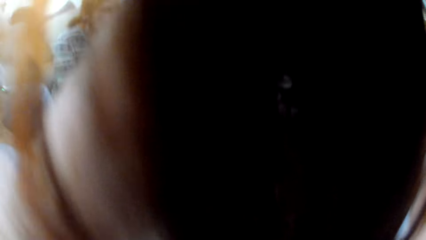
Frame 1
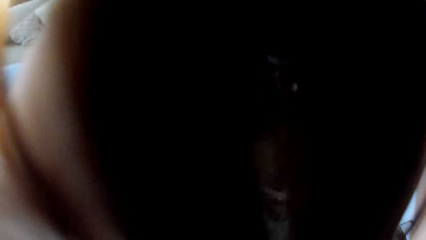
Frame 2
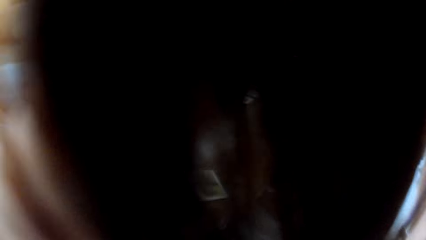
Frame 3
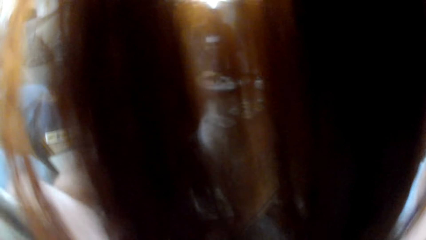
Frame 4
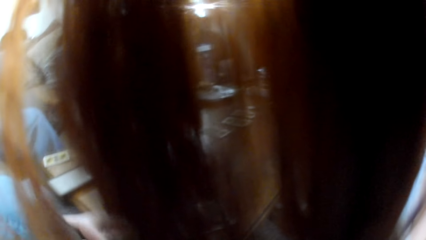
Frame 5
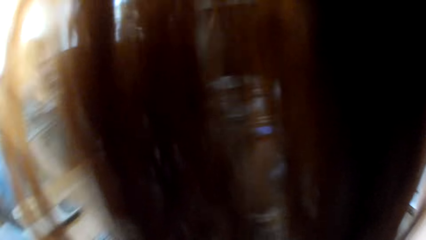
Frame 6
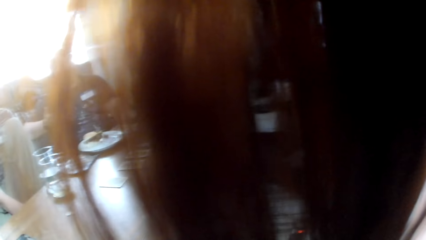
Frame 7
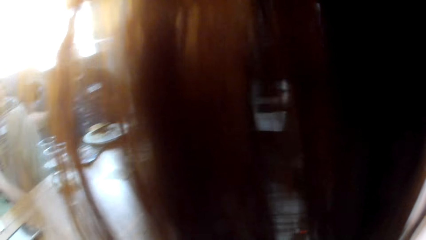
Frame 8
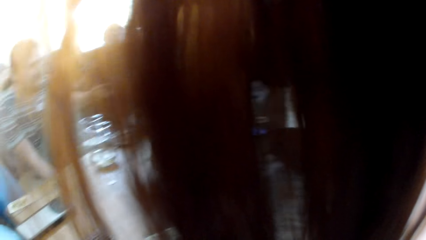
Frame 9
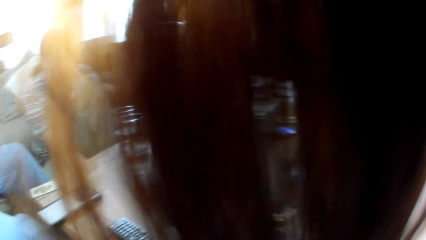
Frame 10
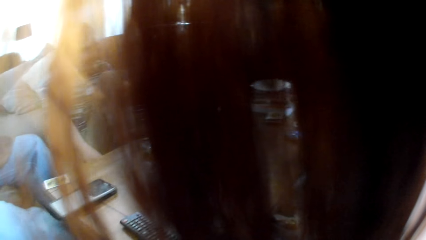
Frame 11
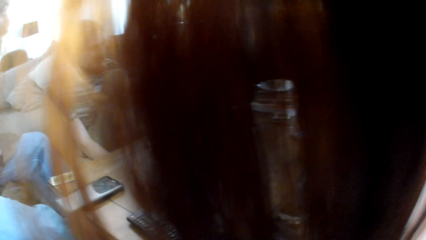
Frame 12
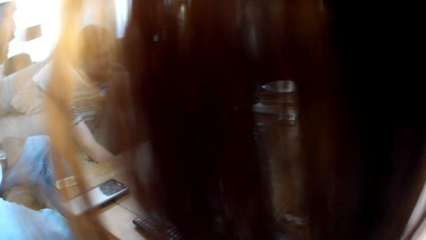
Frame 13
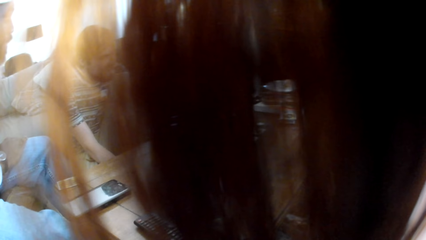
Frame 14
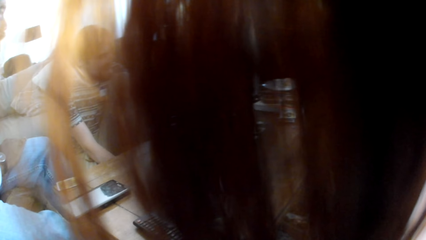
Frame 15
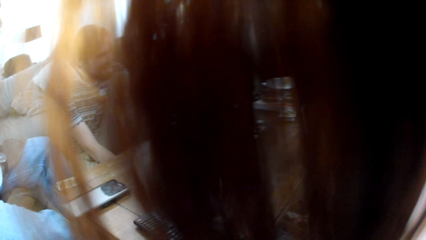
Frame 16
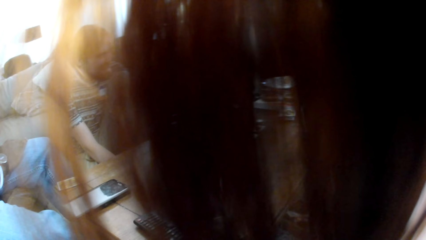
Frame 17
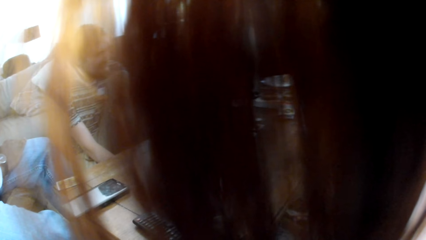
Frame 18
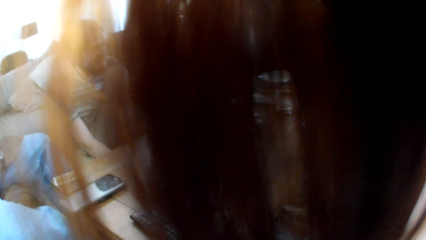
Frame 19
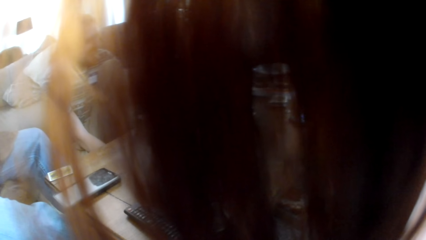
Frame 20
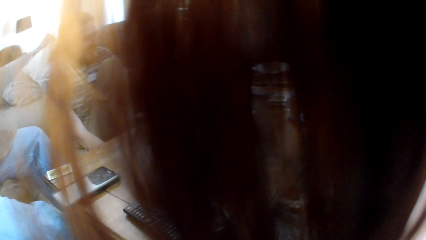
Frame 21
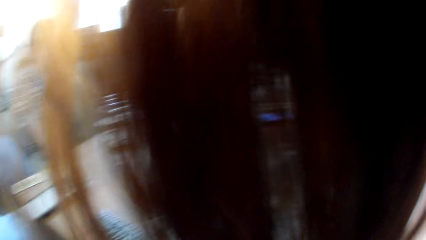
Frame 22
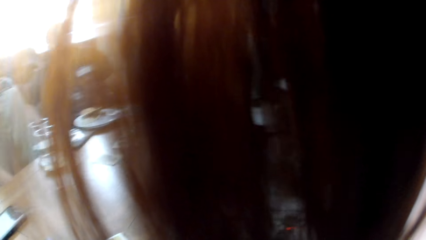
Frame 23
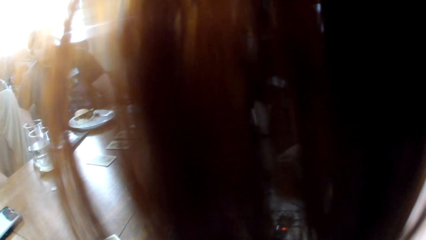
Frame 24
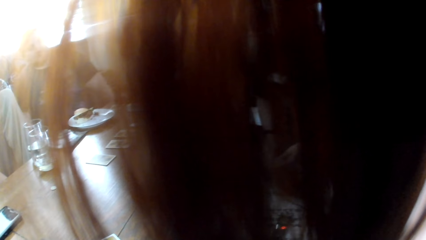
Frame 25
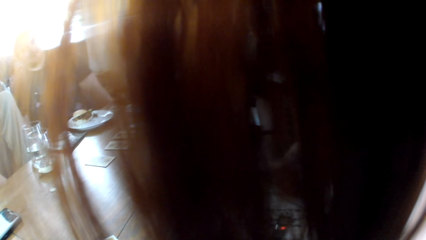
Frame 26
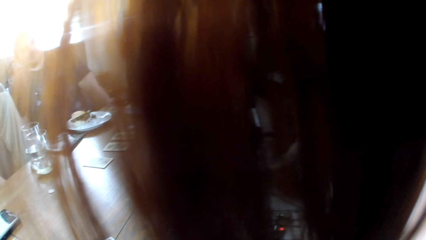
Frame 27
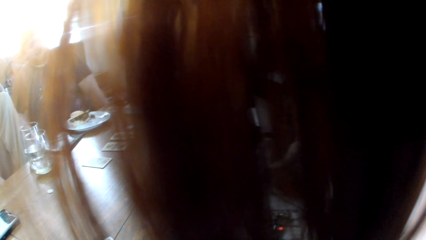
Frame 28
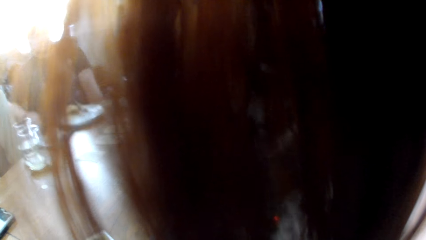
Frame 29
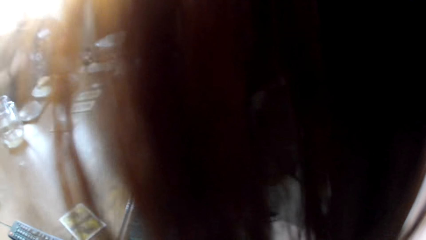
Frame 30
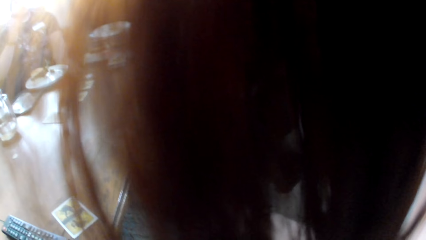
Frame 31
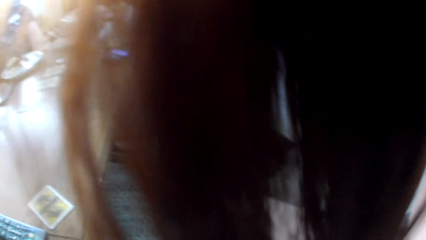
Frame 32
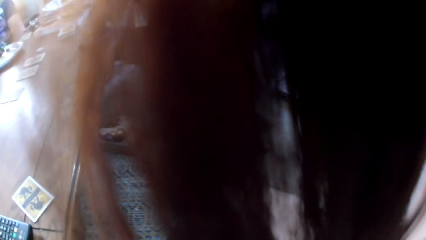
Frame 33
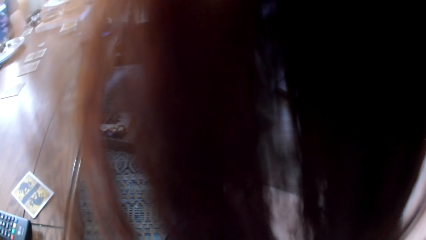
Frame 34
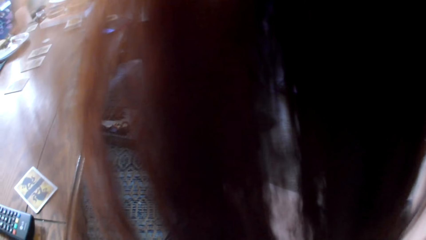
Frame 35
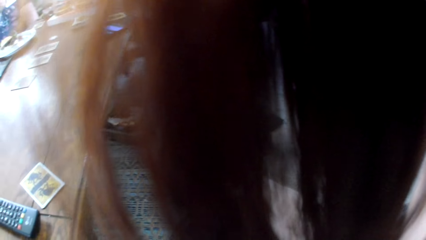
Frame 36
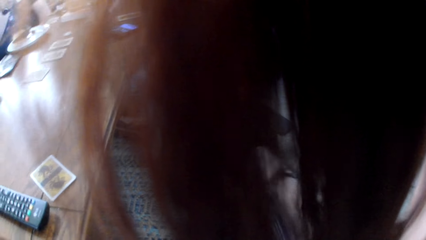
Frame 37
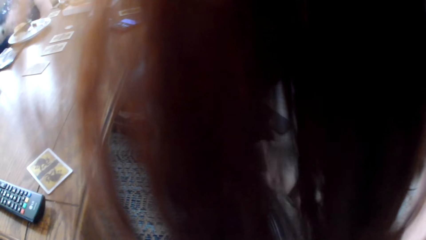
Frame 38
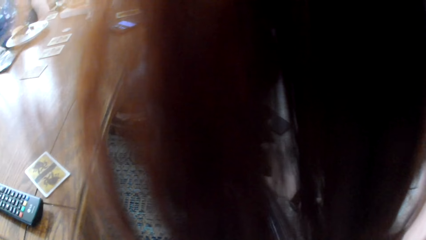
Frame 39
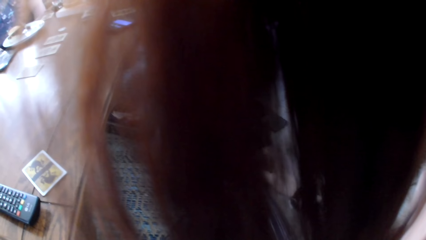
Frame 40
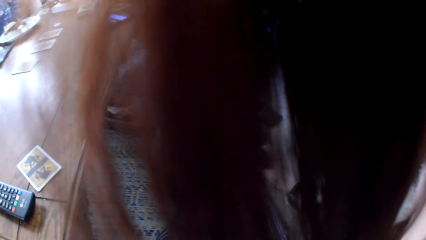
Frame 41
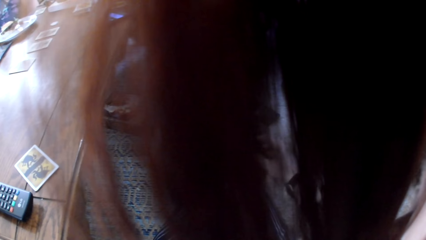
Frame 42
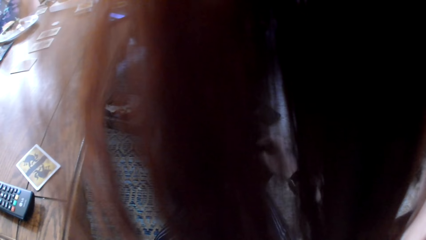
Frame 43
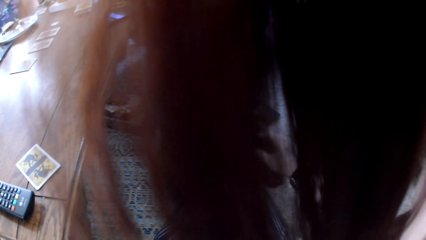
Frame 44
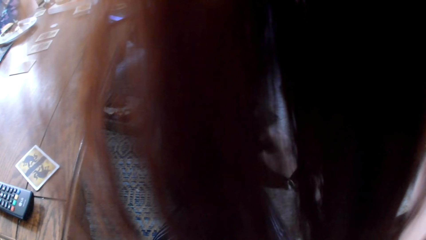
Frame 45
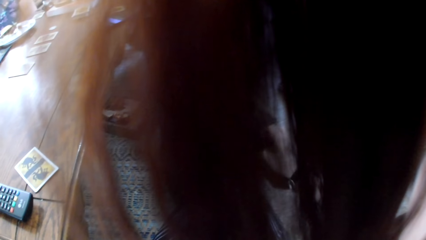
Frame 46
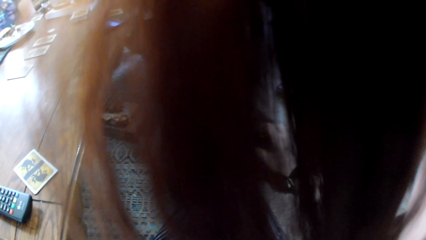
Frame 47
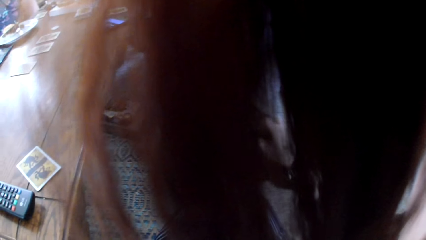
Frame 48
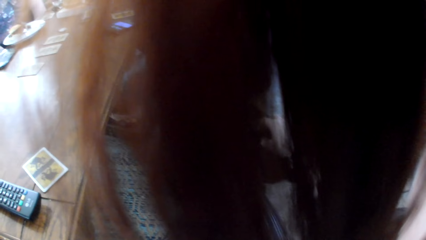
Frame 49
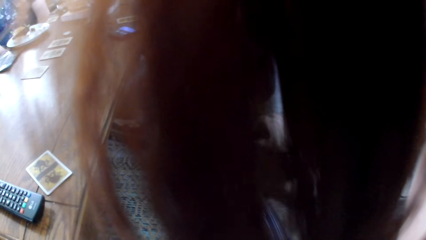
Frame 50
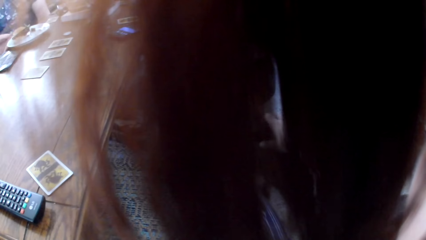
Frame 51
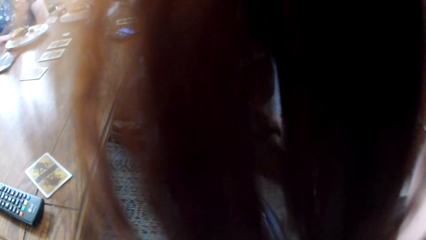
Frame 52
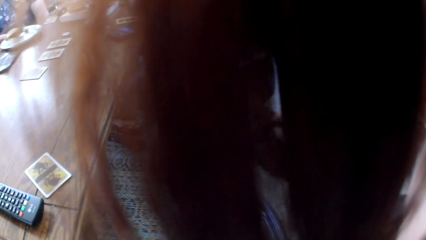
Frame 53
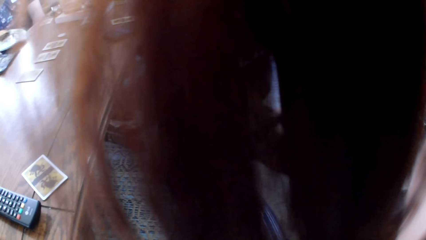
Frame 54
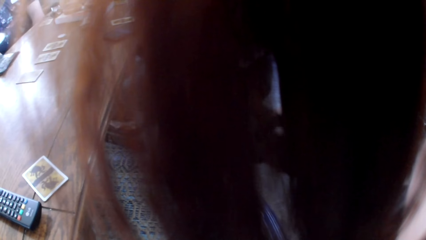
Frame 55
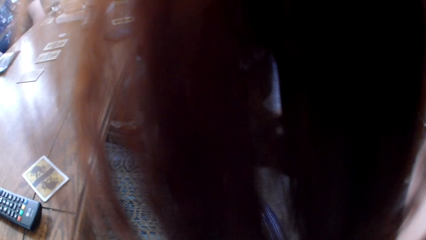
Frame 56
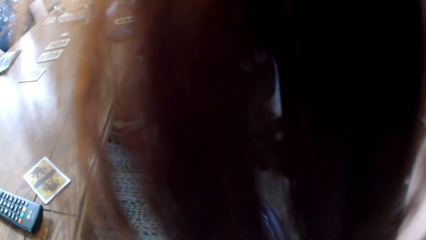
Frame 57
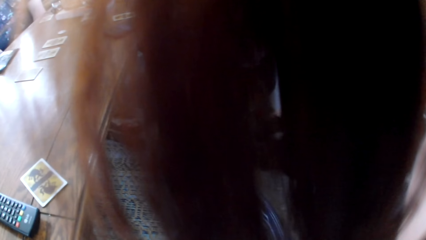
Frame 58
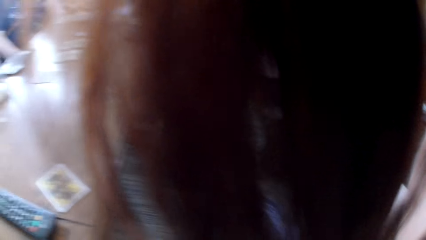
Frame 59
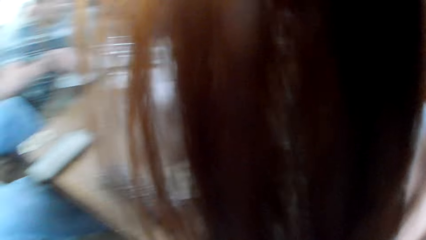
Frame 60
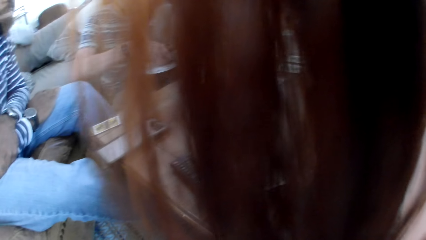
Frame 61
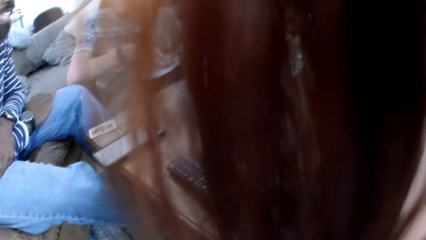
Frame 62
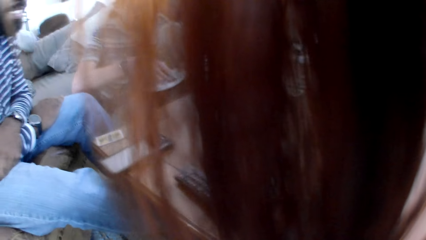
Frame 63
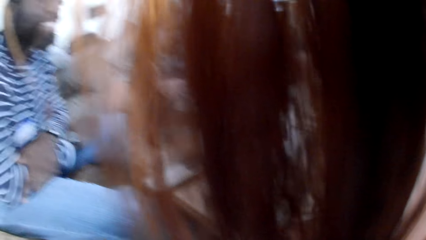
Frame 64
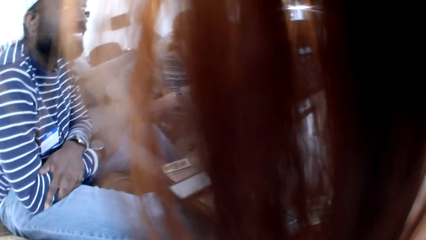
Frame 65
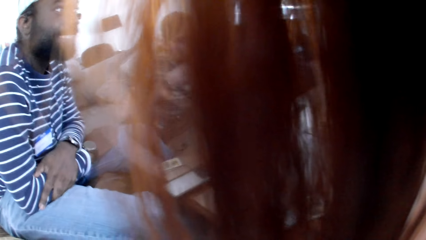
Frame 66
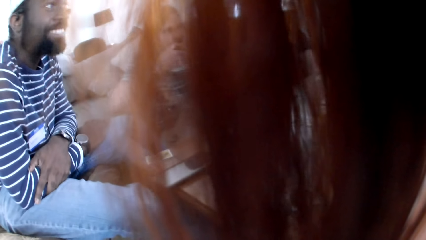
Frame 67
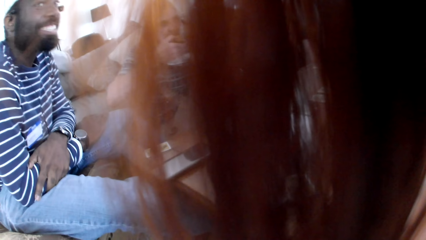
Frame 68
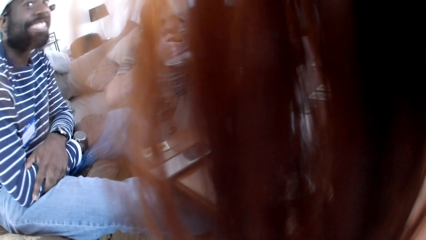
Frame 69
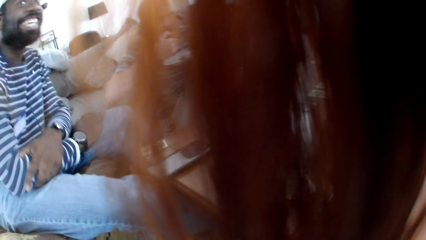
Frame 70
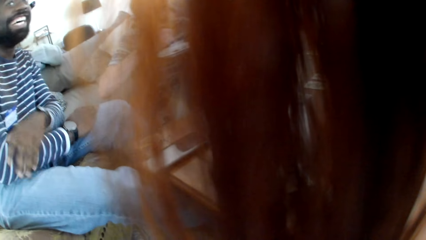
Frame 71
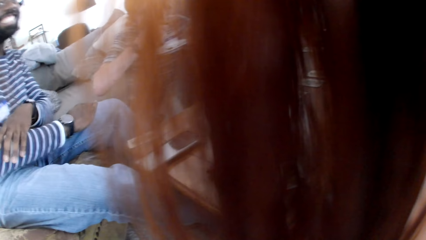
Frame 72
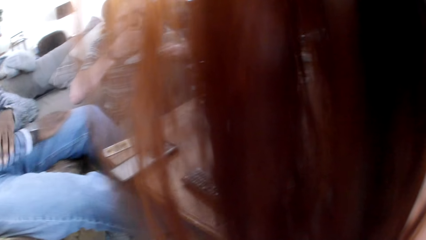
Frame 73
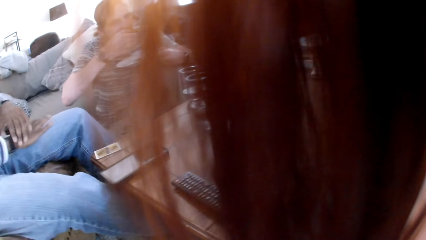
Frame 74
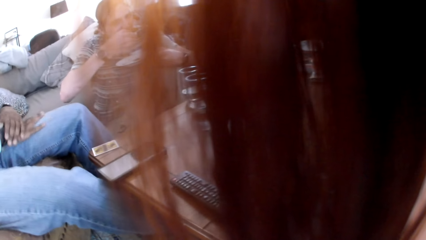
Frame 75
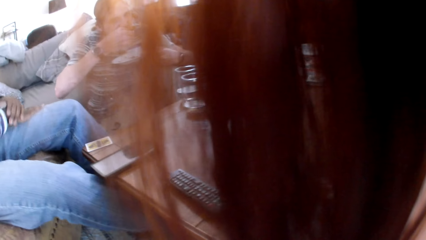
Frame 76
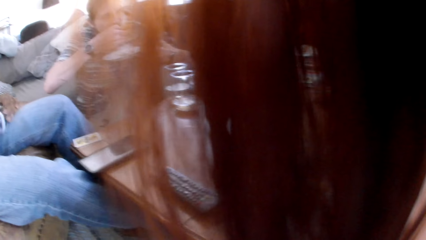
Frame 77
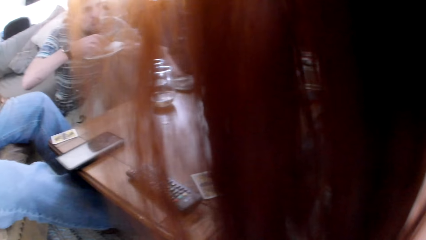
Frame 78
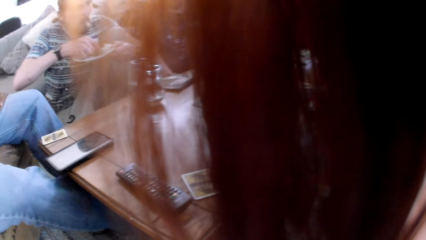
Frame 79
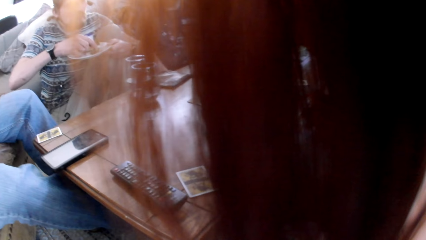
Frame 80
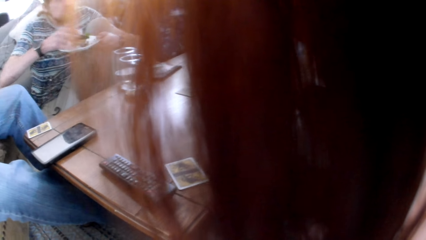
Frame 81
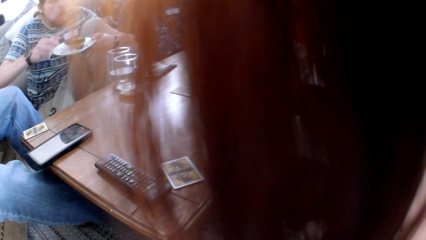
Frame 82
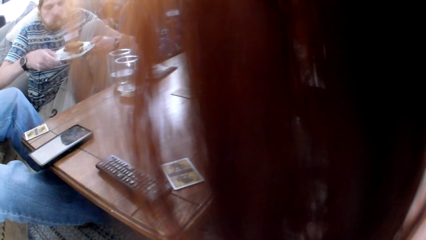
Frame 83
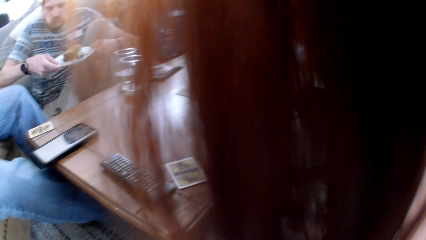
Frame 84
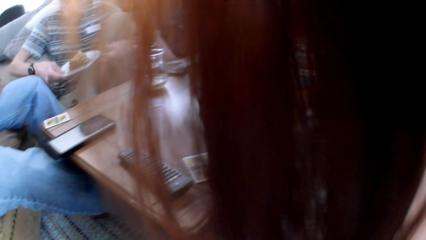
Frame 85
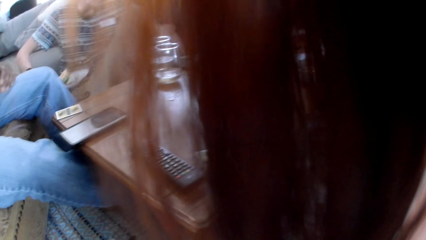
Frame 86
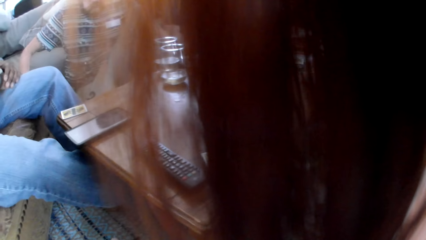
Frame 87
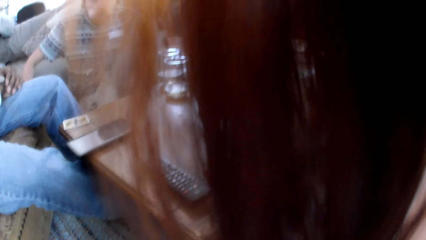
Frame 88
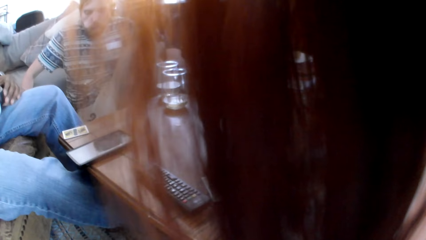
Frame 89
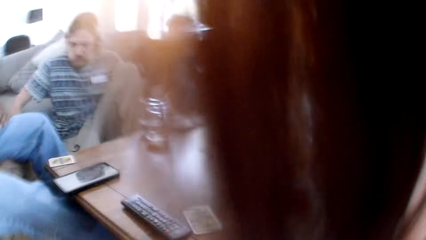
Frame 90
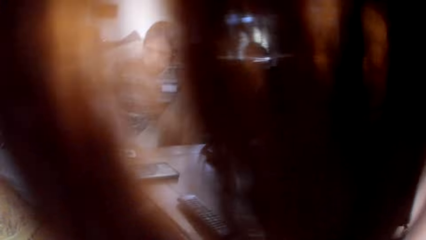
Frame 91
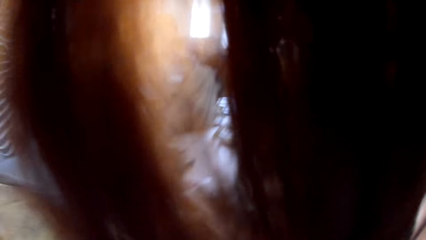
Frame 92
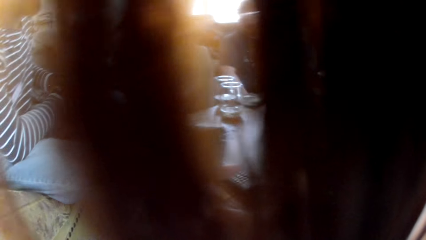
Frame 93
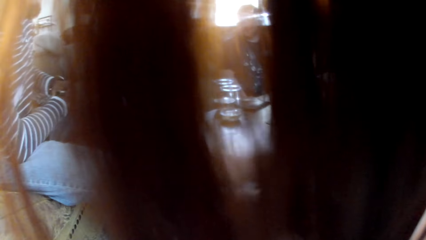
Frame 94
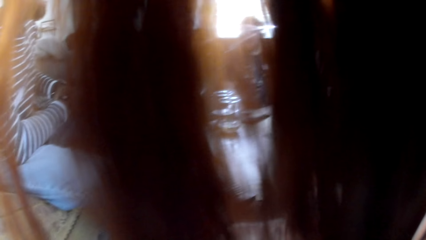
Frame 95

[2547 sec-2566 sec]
The camera wearer moves a hand. A man talks to the colleagues. The camera wearer touches a cat. The man talks to the colleagues. Another man talks to the colleagues. The first man takes a plate. The camera wearer looks at the first man. A third man laughs to the colleagues. The camera wearer interacts with the people in the room.
